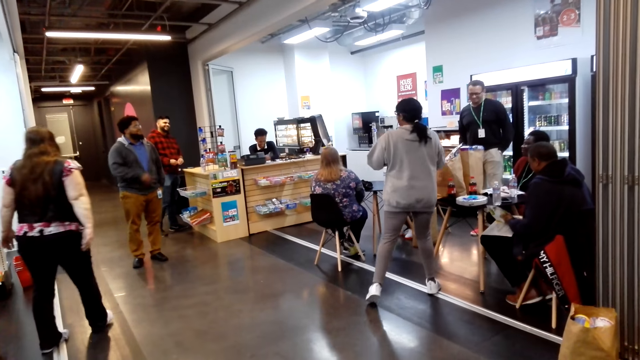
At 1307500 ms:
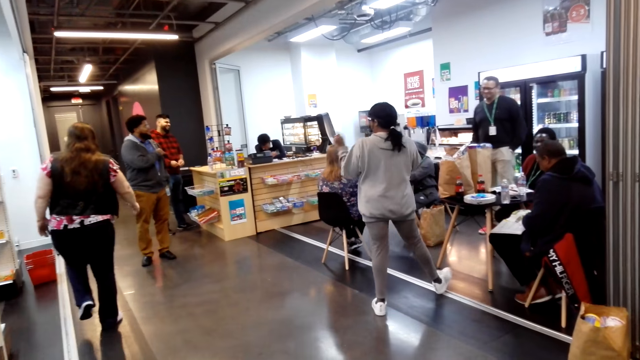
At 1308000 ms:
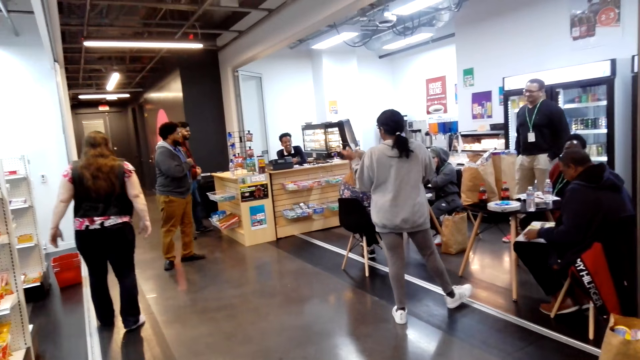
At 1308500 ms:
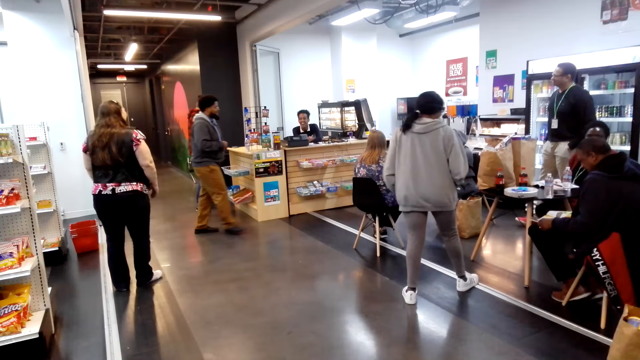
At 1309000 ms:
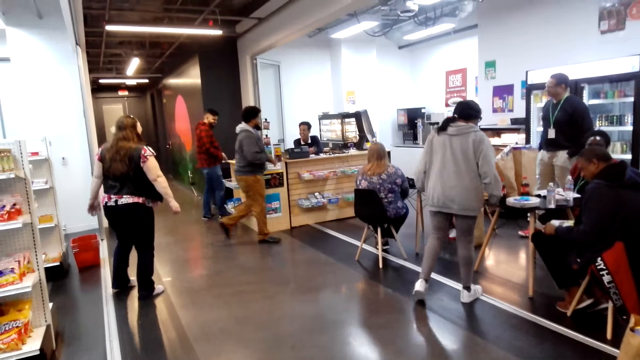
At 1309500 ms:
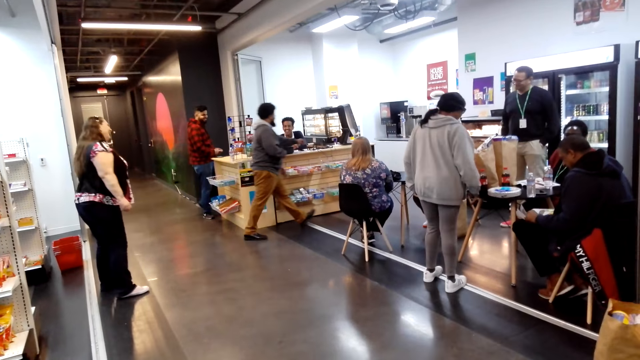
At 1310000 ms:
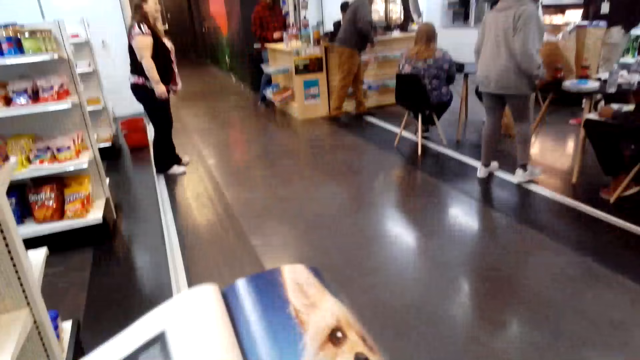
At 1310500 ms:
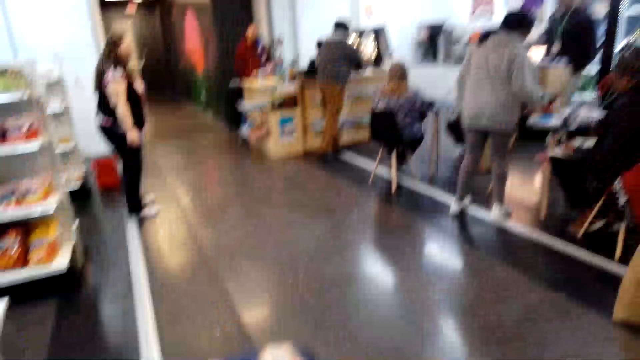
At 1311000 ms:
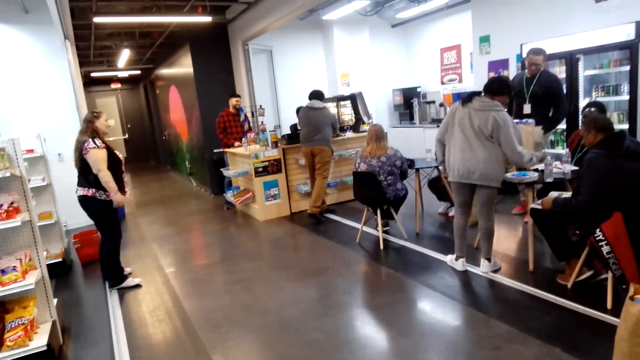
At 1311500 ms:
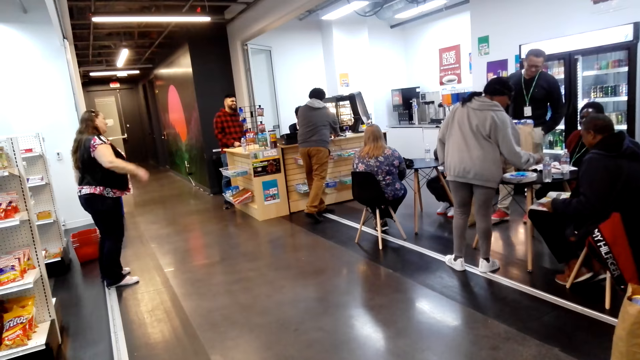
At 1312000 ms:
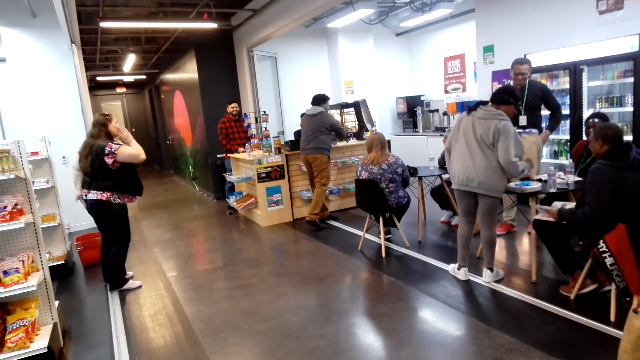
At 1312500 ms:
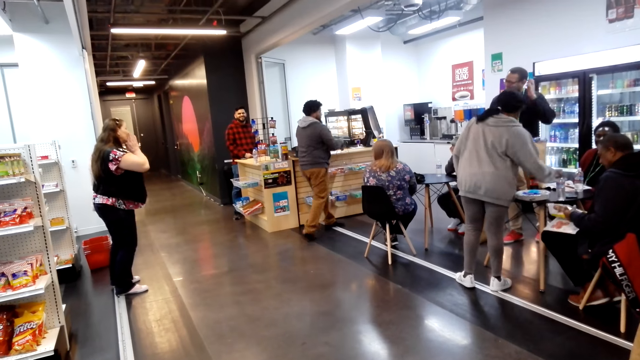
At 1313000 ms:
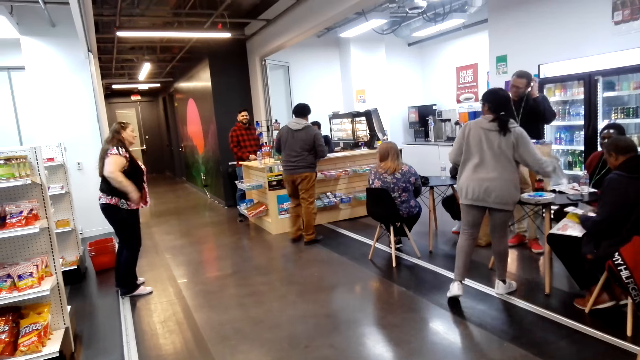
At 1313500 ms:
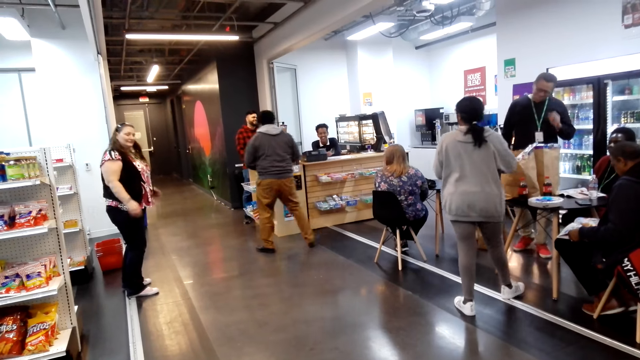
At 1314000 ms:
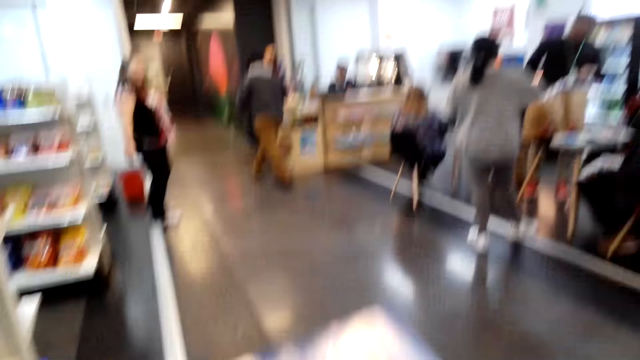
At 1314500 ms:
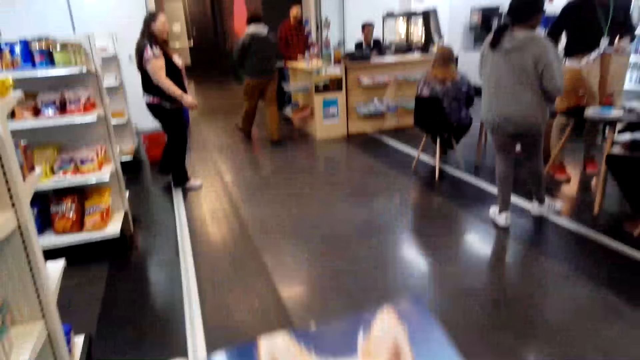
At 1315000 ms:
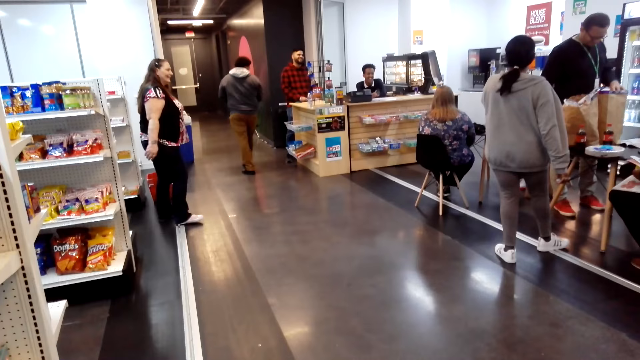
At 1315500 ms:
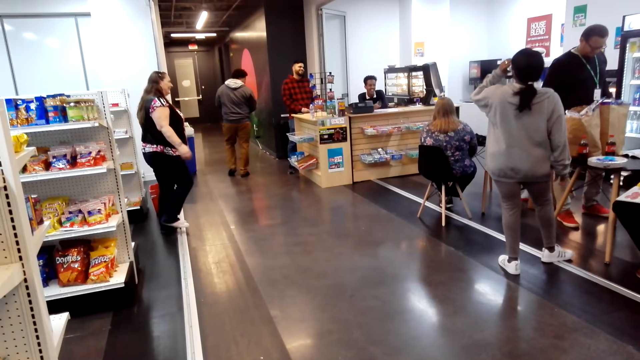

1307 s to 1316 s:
The camera wearer turns a magazine page. They view the magazine. They look around in the supermarket.

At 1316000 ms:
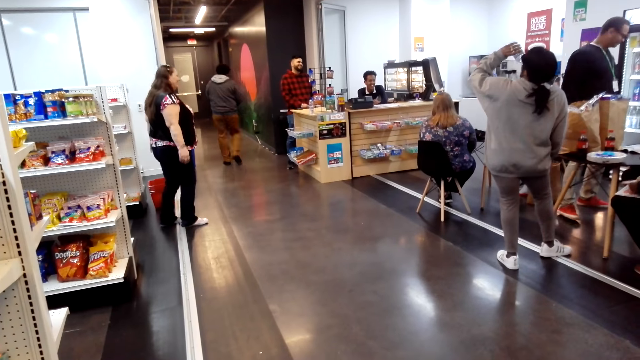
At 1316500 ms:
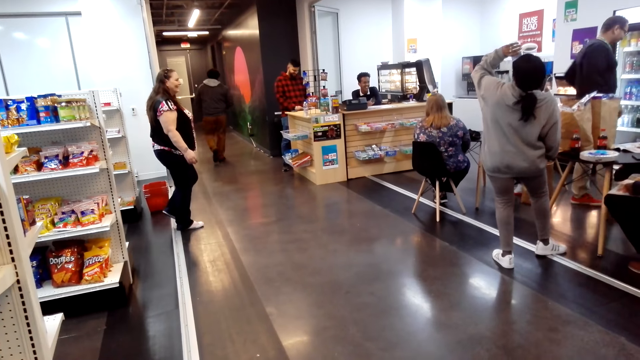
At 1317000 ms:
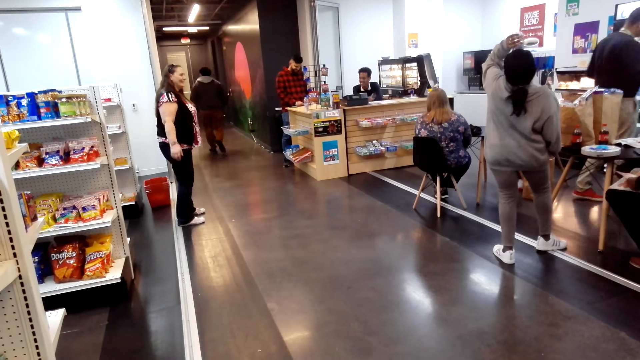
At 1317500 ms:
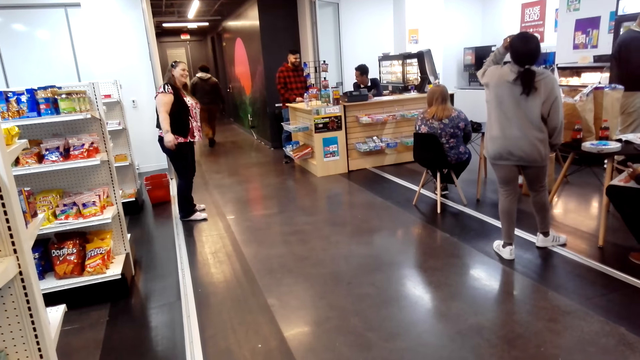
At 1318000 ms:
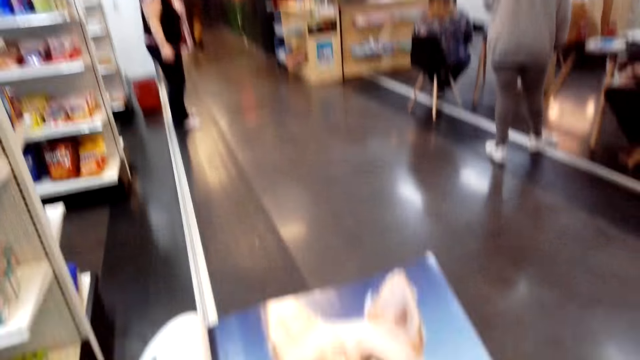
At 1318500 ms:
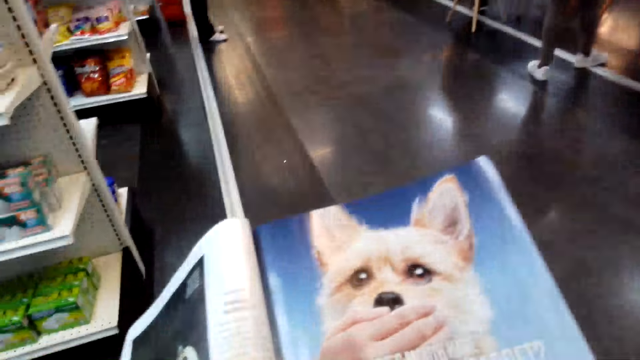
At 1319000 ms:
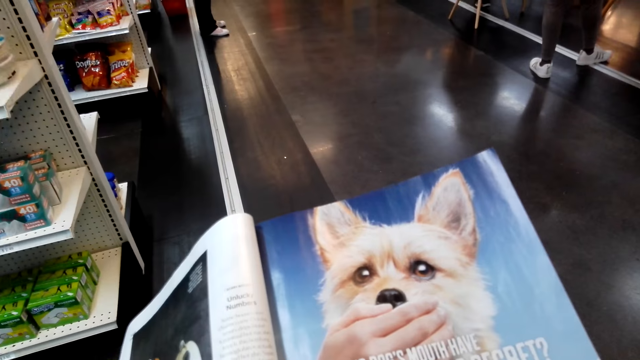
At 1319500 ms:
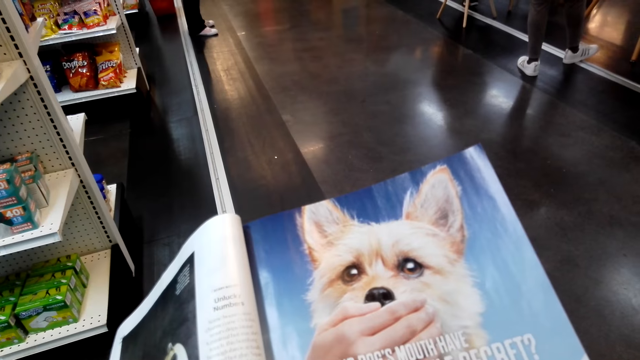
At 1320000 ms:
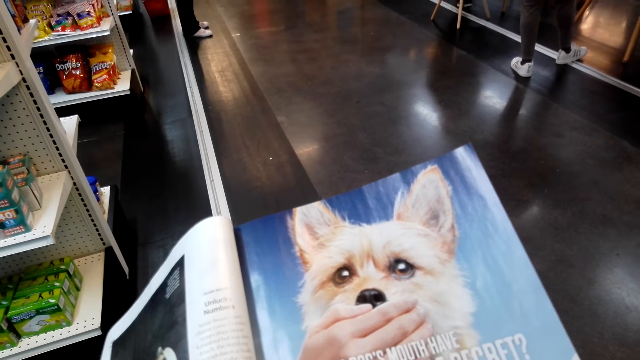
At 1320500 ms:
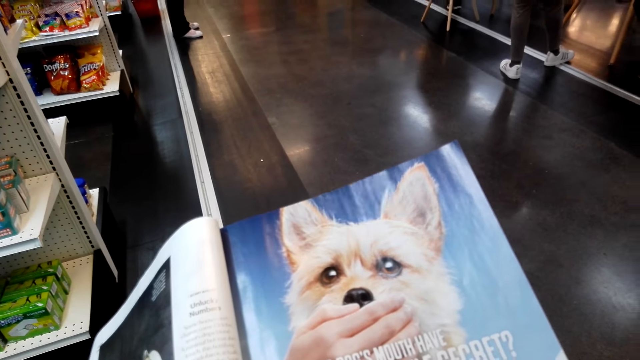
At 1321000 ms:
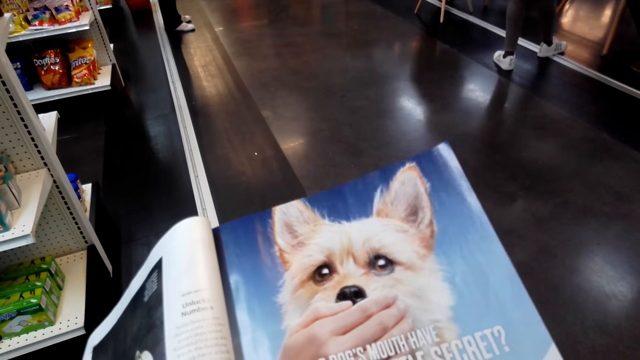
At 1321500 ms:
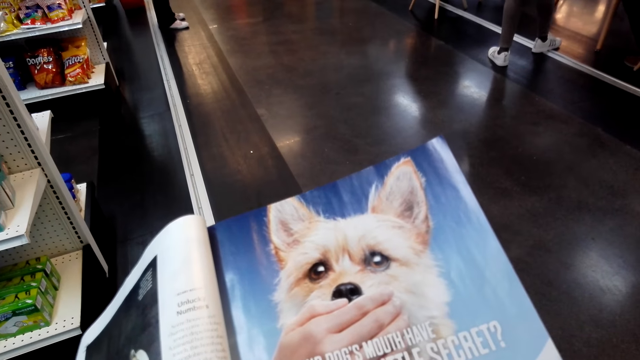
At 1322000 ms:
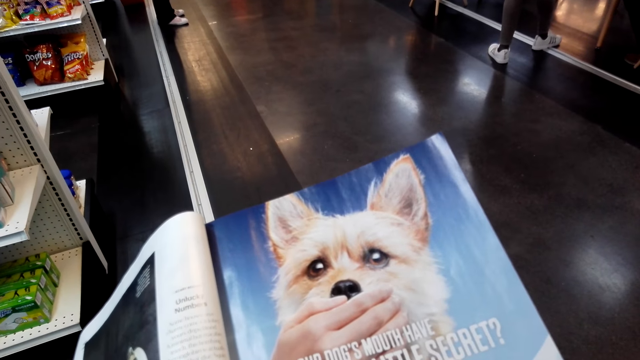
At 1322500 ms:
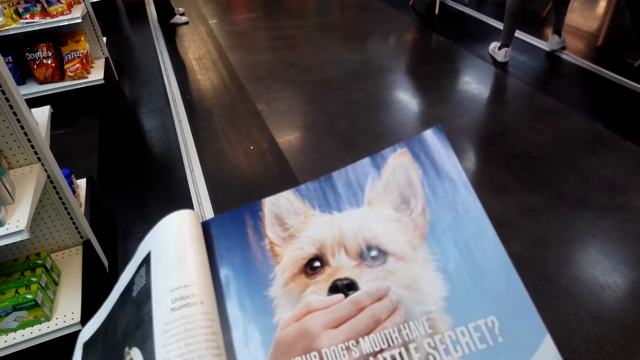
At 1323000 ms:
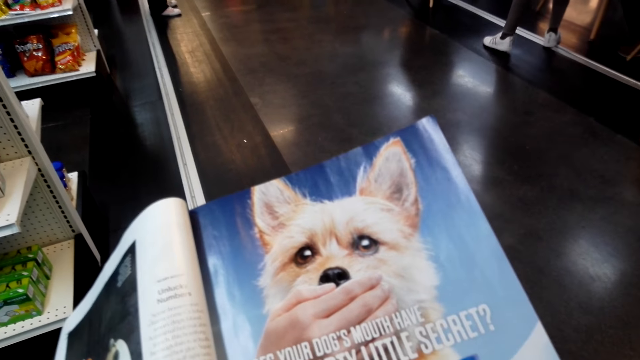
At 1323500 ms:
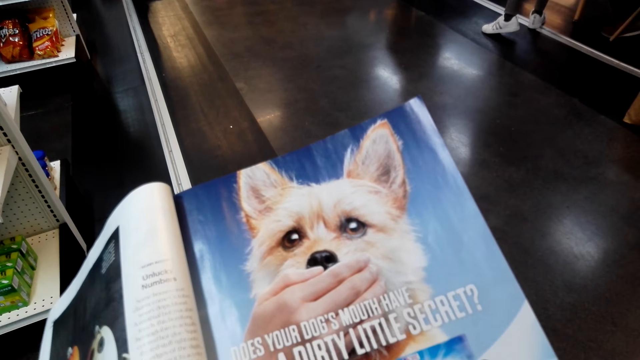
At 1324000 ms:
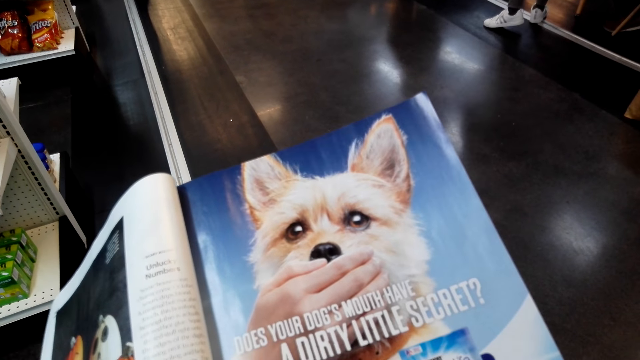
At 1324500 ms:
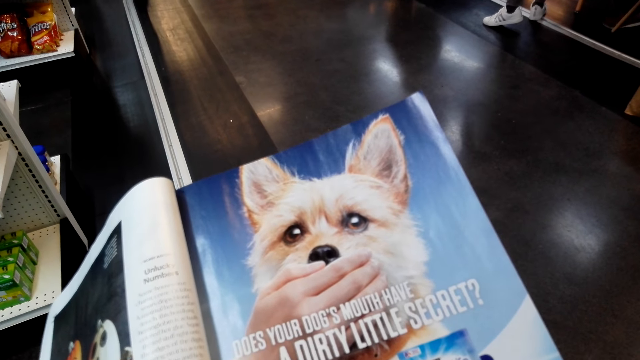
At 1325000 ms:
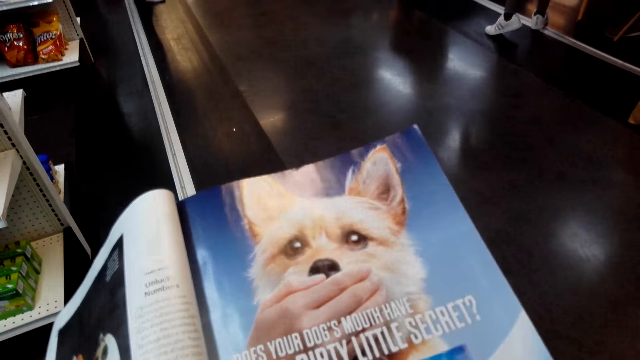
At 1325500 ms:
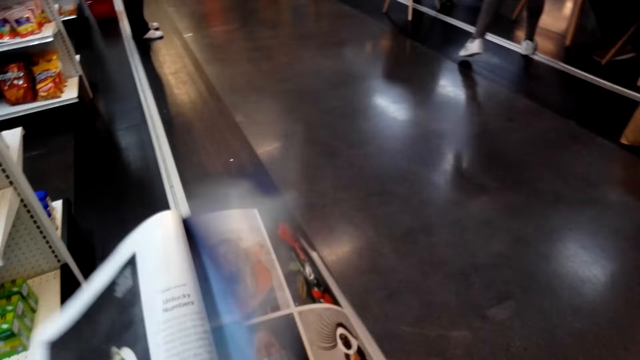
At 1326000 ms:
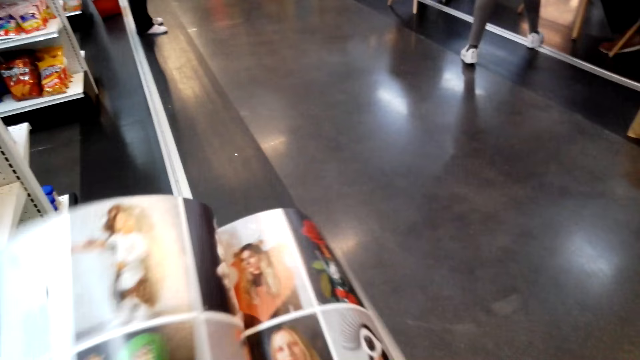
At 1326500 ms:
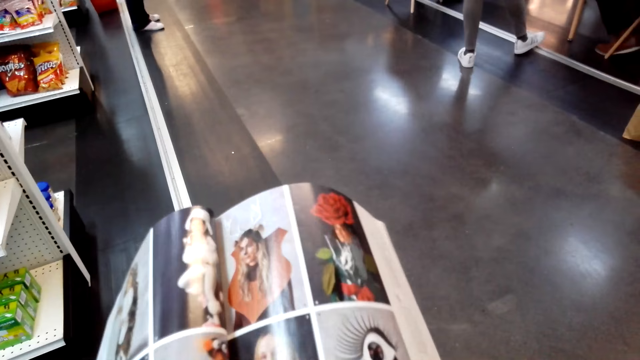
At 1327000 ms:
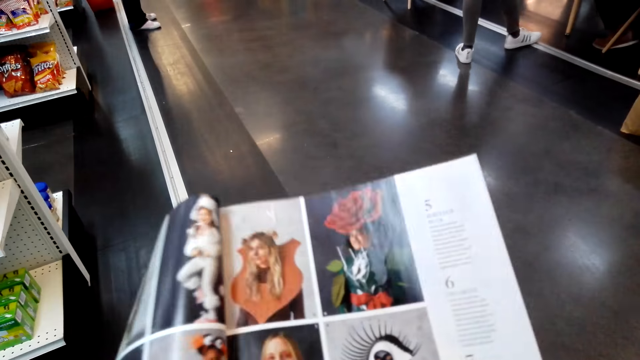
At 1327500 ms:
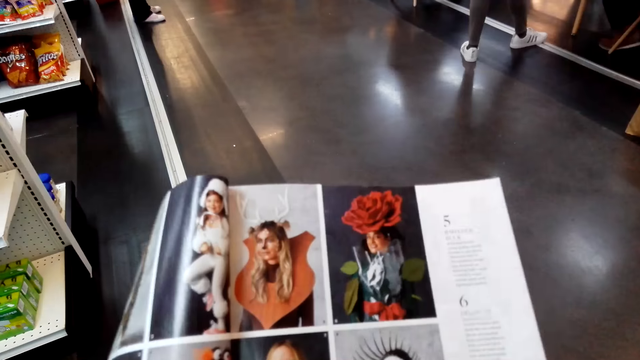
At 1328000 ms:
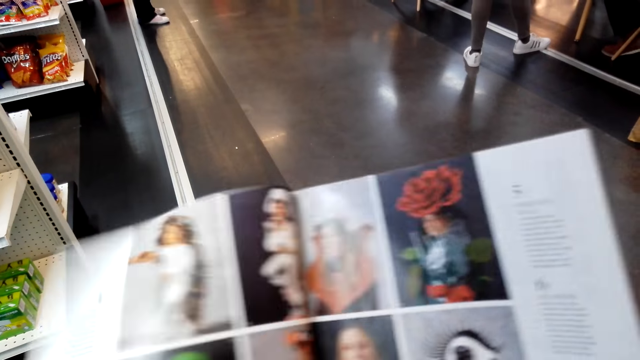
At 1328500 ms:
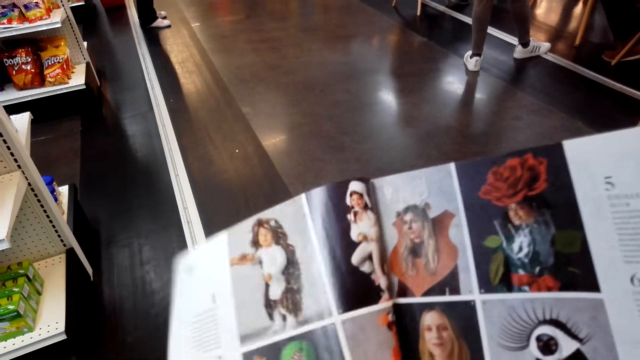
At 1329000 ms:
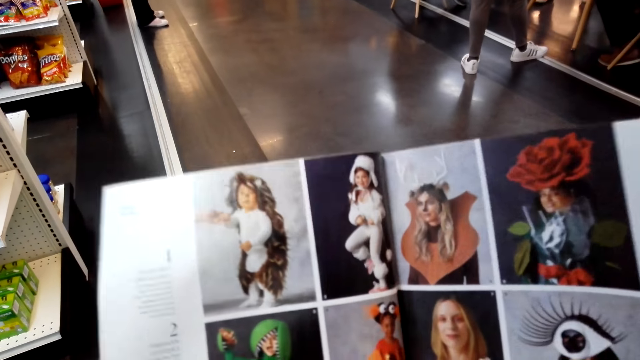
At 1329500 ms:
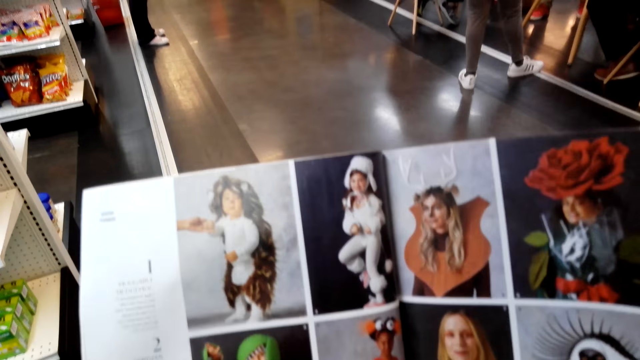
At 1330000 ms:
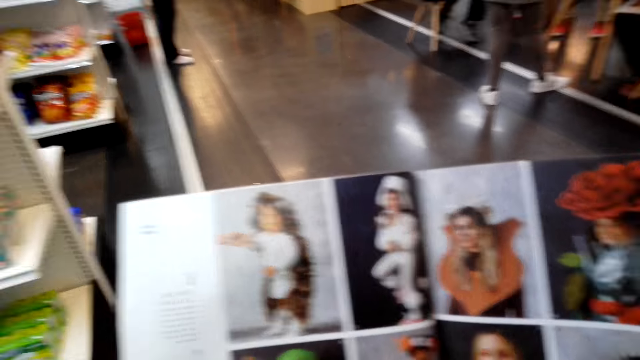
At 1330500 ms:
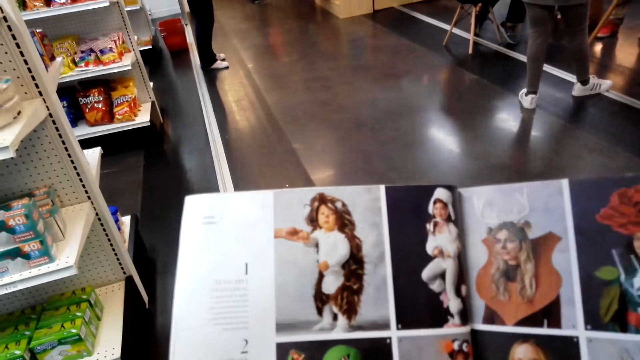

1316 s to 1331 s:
The camera wearer views the magazine. They turn the magazine page. They view the magazine.
